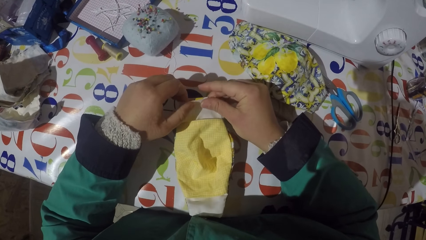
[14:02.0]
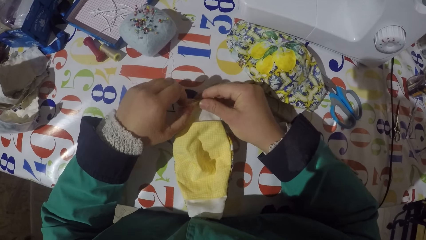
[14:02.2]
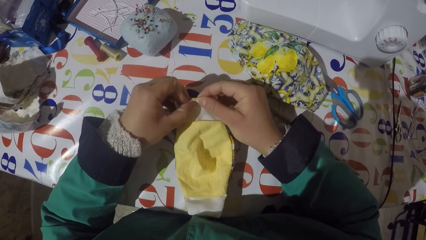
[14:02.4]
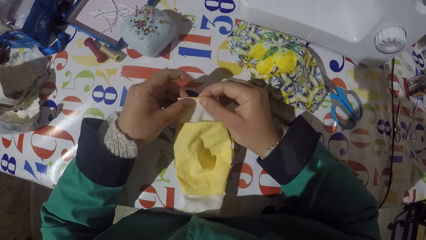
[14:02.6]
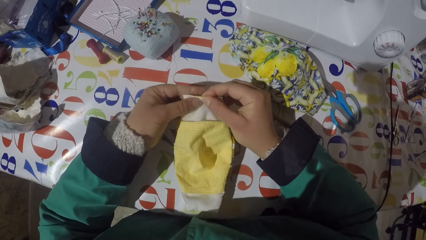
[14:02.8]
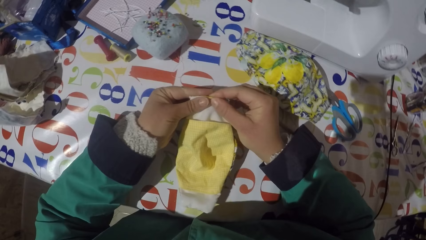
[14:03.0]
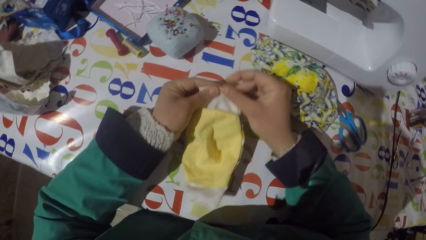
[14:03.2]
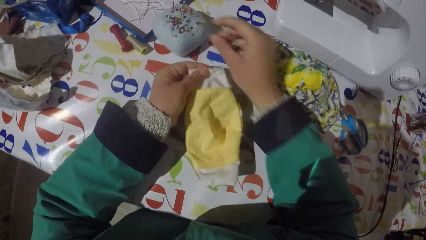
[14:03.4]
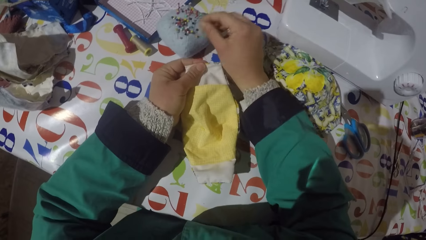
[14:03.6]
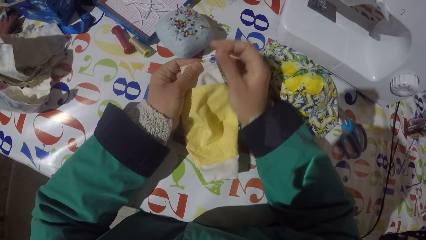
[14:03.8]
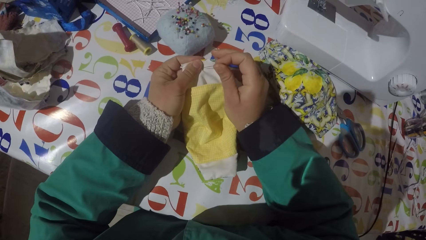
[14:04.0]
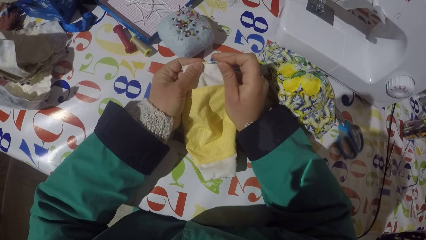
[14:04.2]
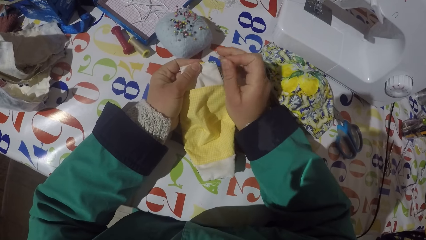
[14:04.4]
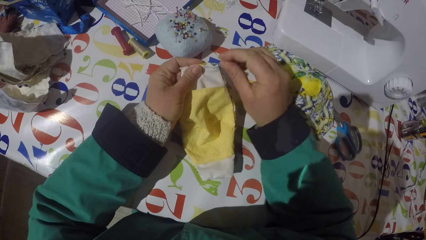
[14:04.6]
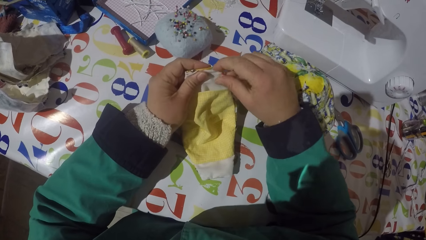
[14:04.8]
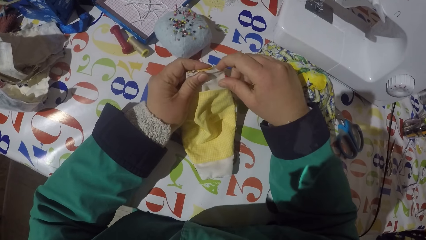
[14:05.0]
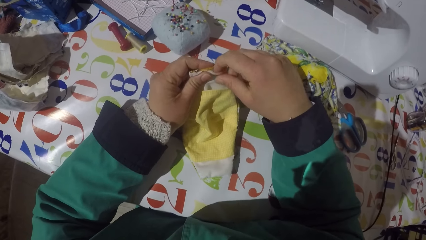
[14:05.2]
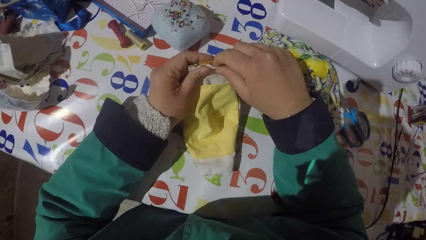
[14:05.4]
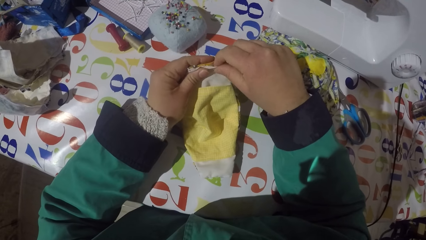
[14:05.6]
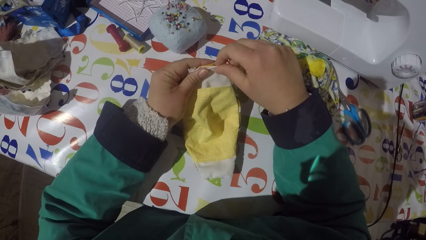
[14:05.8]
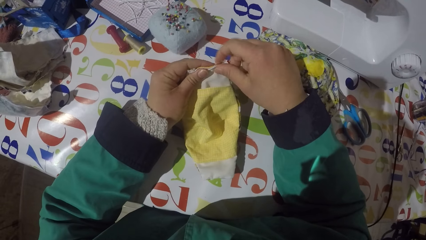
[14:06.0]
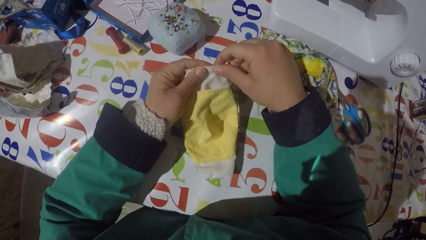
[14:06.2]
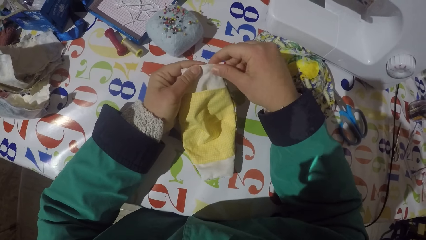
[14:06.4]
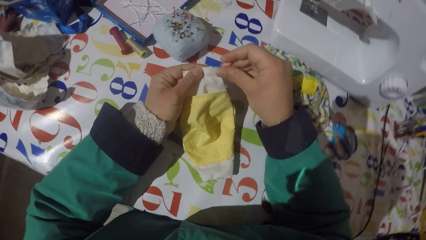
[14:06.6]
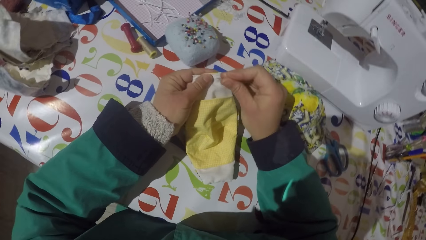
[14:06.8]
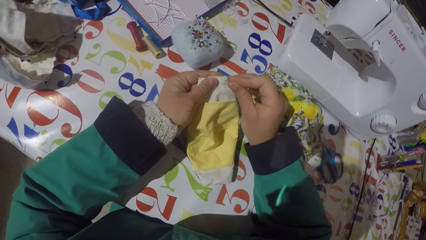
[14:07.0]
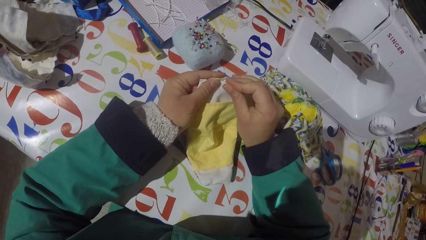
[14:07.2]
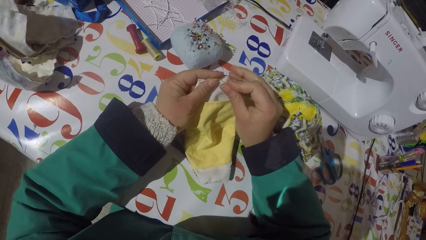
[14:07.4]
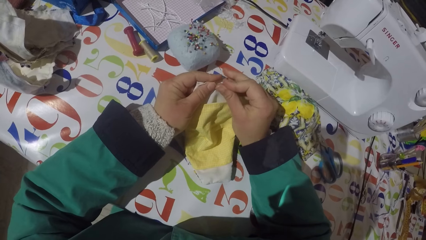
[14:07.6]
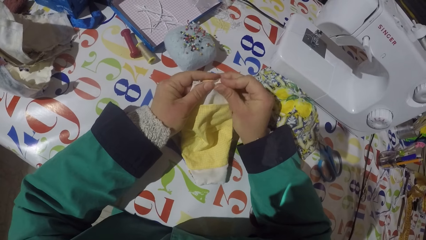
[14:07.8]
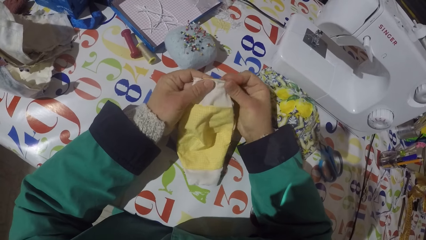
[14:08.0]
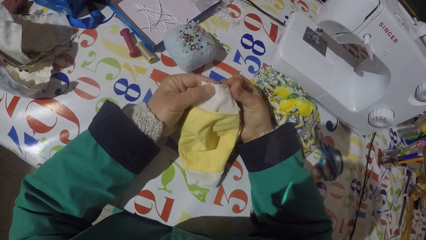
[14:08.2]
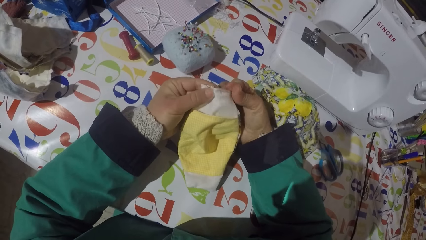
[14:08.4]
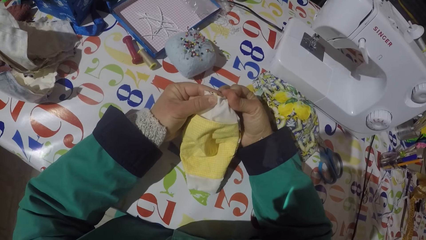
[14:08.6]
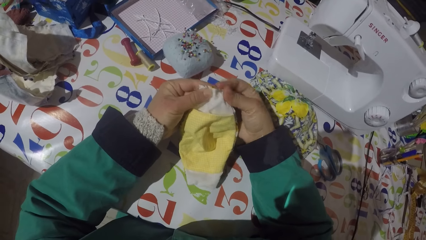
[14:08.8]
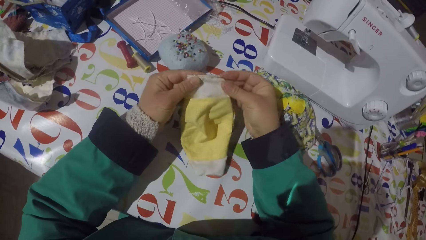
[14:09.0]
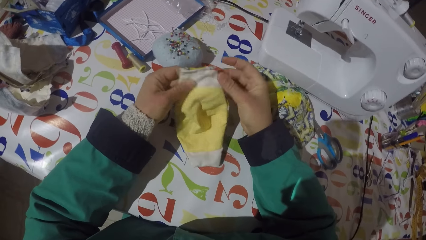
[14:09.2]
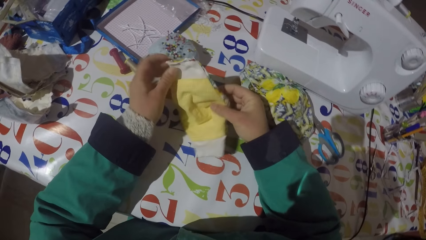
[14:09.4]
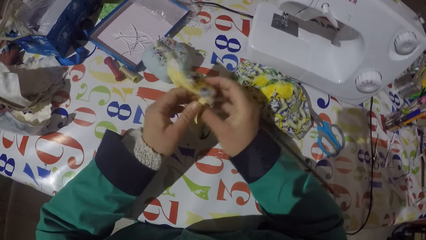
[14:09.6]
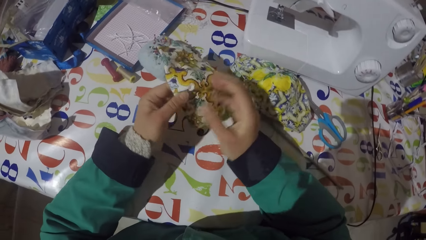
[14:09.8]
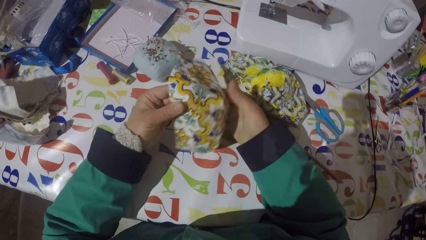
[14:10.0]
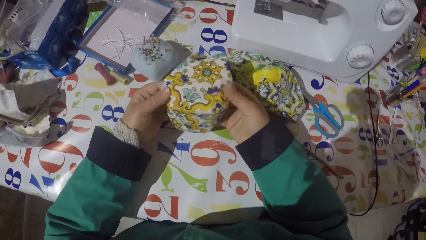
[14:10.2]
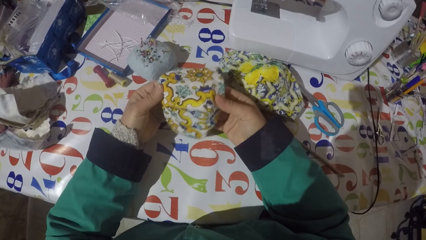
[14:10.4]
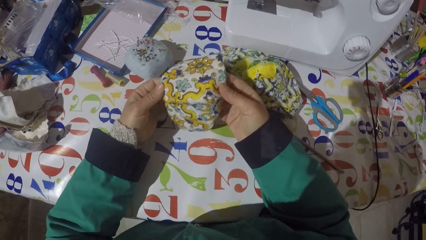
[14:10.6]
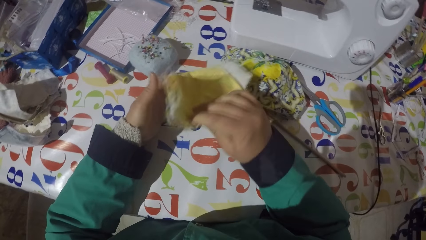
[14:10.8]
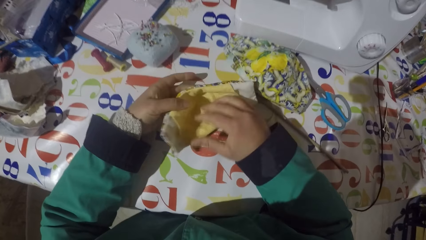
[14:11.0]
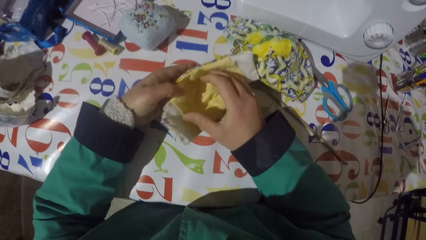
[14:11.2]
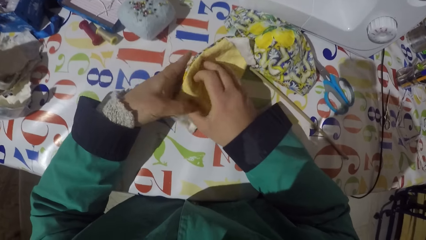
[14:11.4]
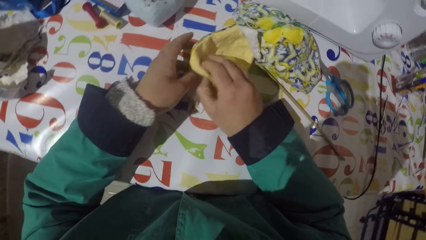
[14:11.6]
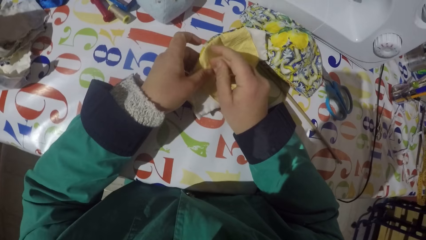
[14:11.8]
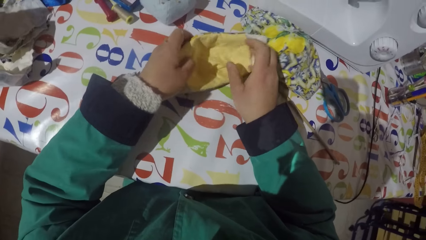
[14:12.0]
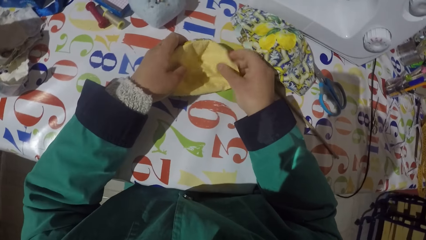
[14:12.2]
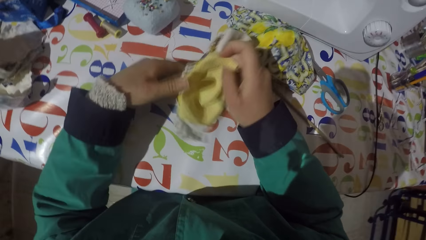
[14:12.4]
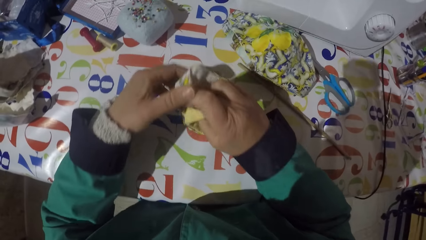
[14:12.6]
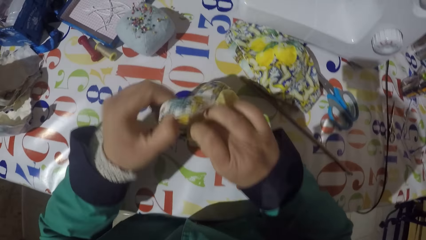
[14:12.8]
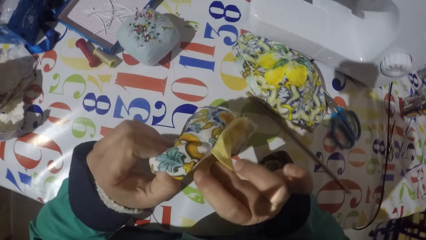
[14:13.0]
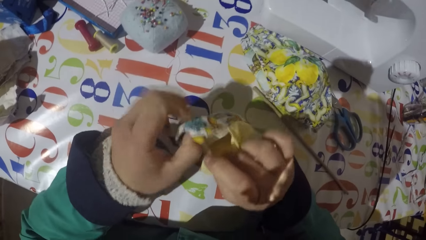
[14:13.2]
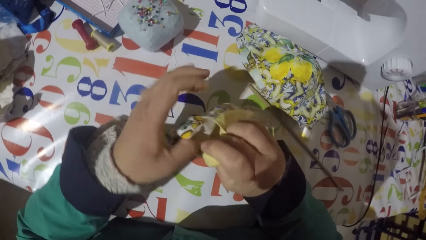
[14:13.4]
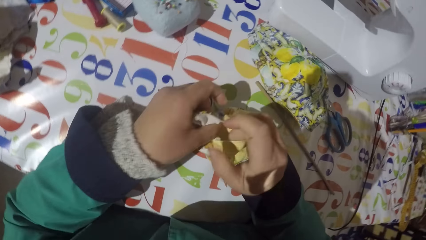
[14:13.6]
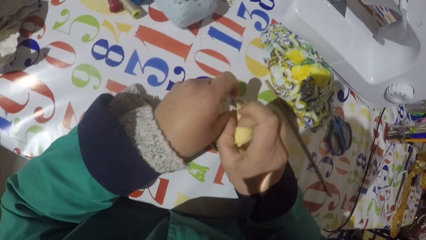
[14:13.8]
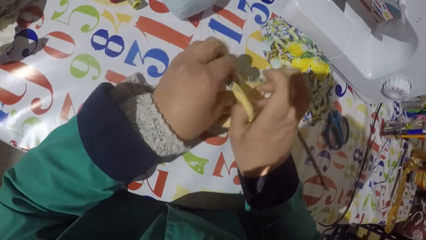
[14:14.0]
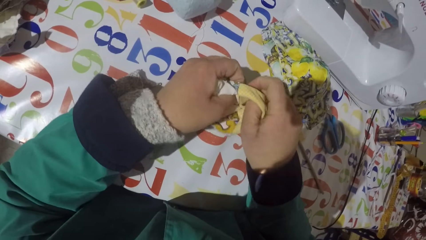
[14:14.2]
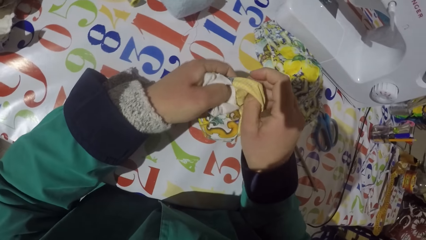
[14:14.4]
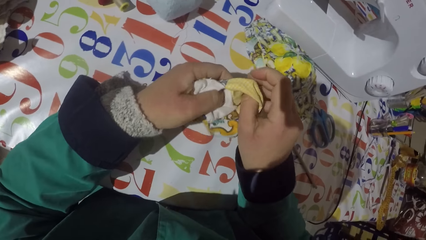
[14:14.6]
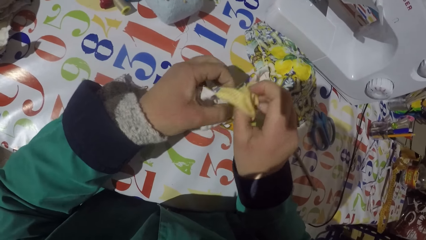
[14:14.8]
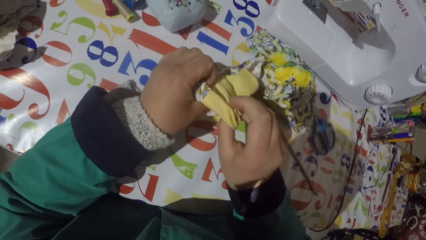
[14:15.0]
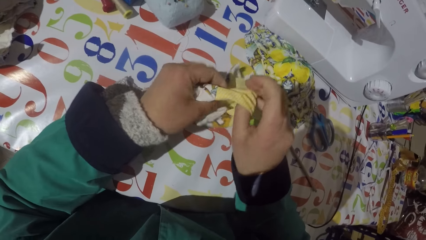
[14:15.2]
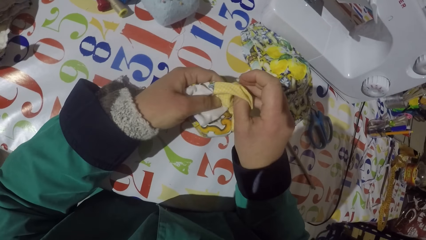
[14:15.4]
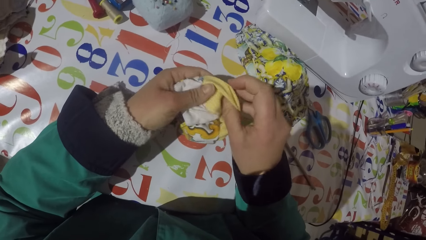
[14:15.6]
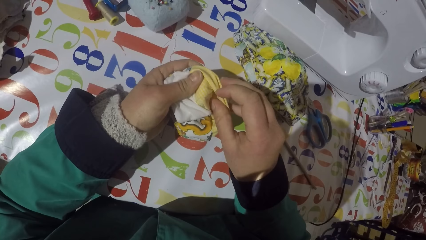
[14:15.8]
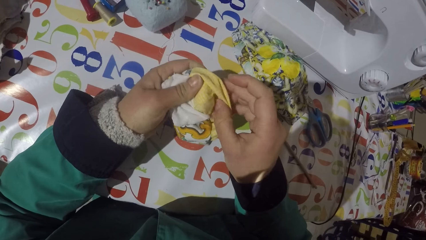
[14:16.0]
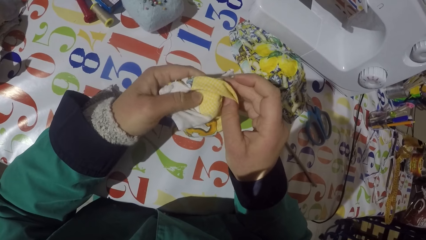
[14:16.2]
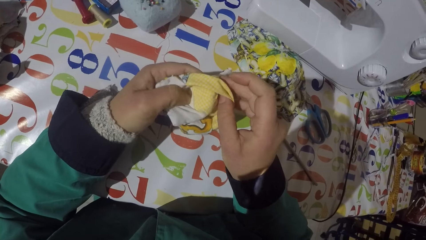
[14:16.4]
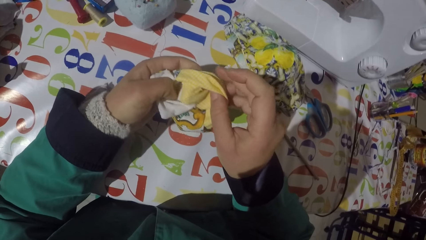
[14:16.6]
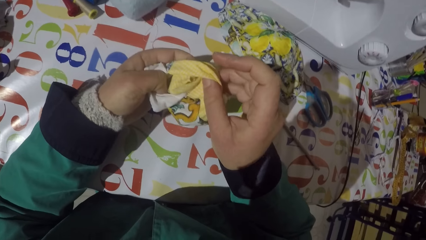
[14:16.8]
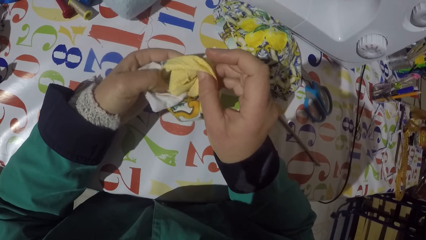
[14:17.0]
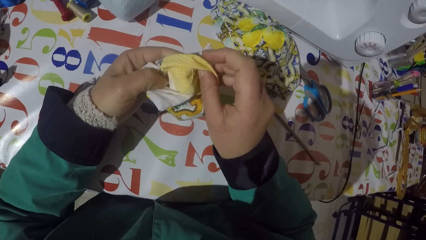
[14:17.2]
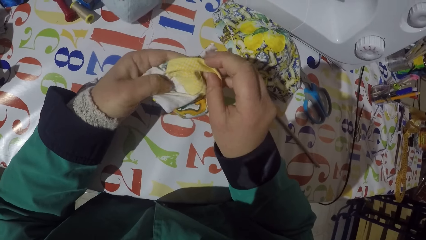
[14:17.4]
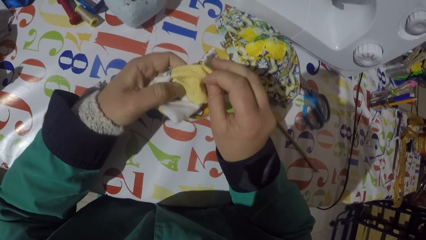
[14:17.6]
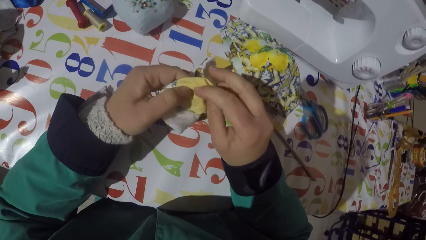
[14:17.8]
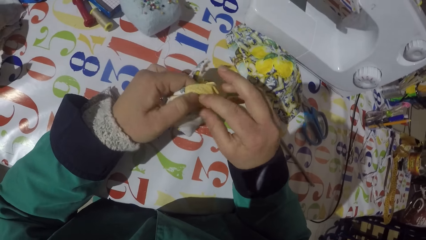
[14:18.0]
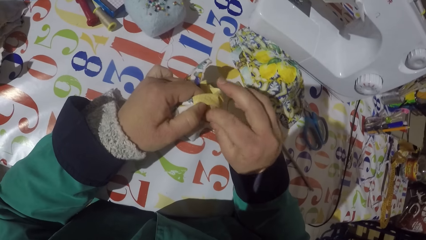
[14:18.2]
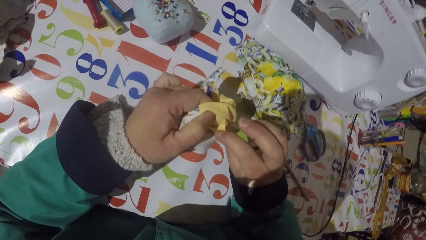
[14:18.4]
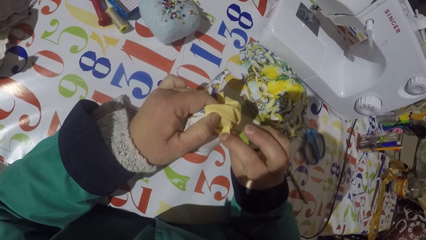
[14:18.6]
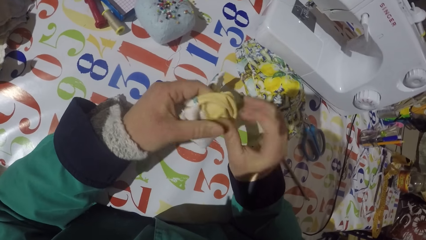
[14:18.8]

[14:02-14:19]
The camera wearer holds the piece of garment or face mask with his left hand. He picks up a pin from the sponge. He folds the piece of garment, pins the pin on the piece of garment and turns the piece of garment. He turns the face mask. He turns the face mask again. He turns the face mask inside out. He moves the piece of garment with his fingers.
